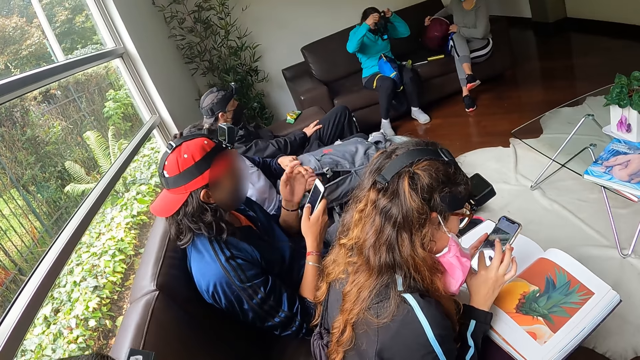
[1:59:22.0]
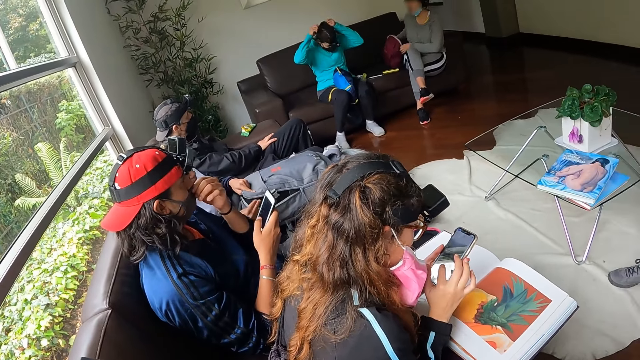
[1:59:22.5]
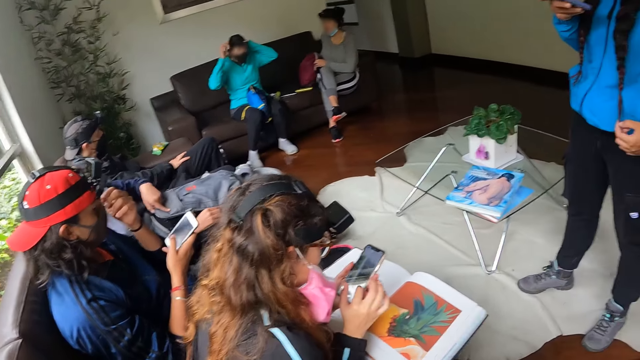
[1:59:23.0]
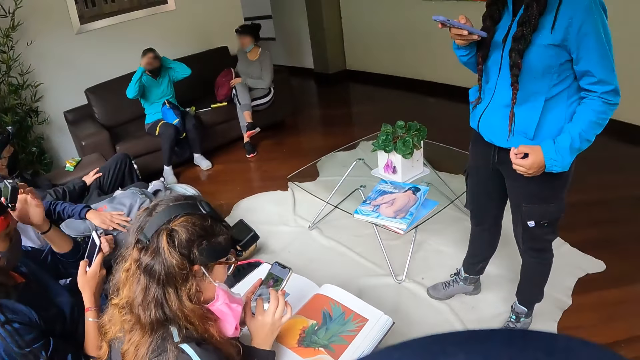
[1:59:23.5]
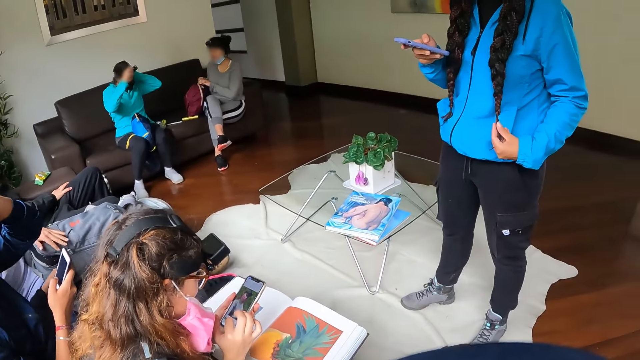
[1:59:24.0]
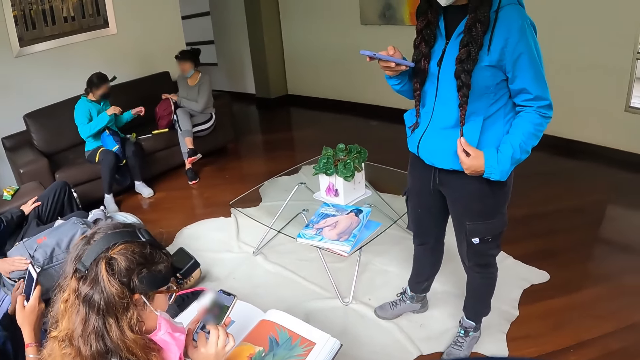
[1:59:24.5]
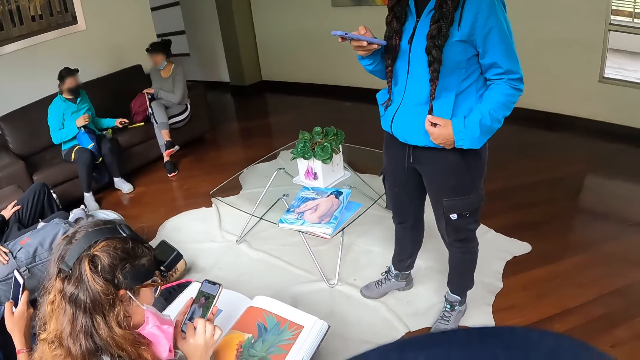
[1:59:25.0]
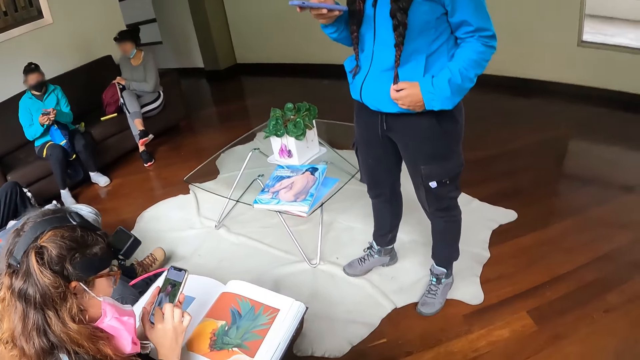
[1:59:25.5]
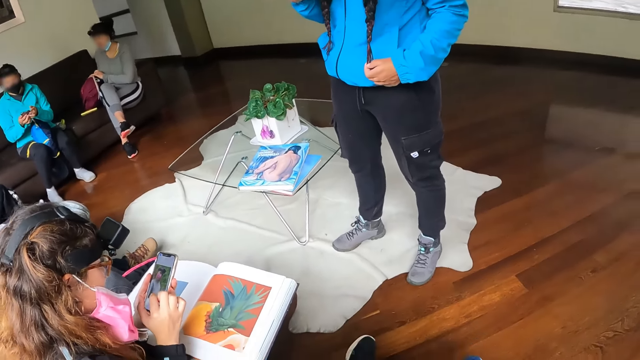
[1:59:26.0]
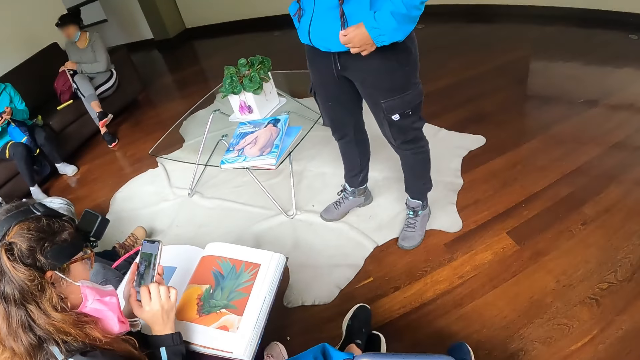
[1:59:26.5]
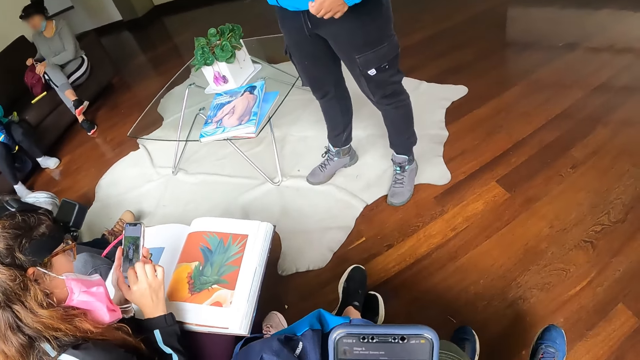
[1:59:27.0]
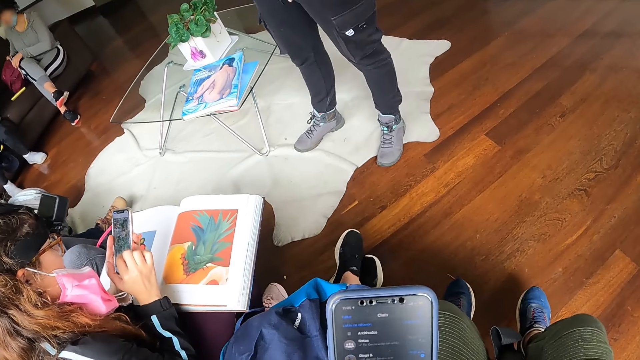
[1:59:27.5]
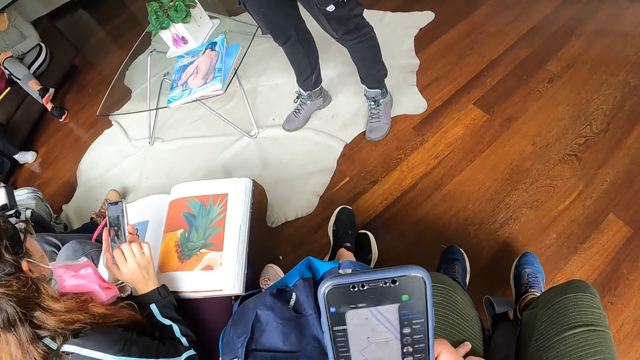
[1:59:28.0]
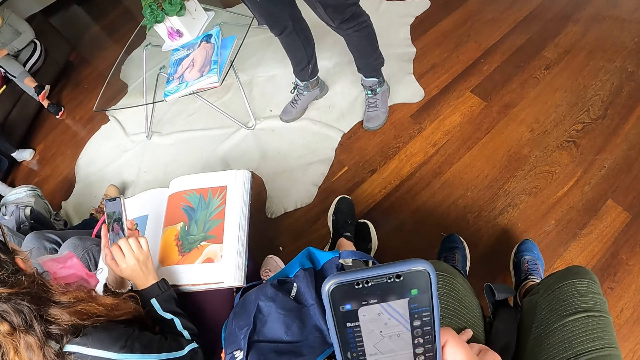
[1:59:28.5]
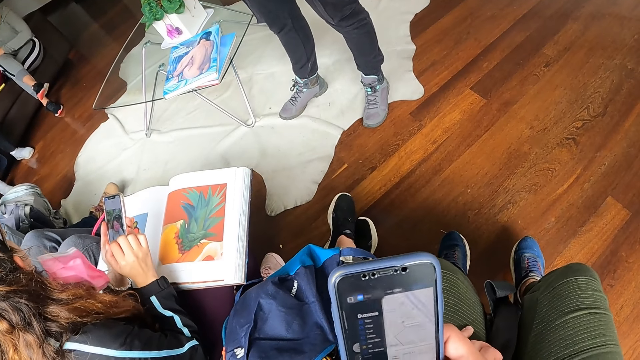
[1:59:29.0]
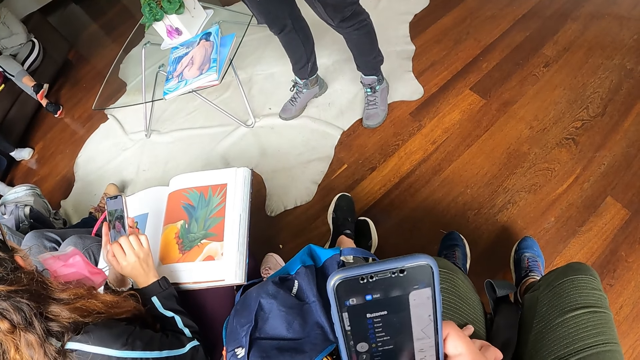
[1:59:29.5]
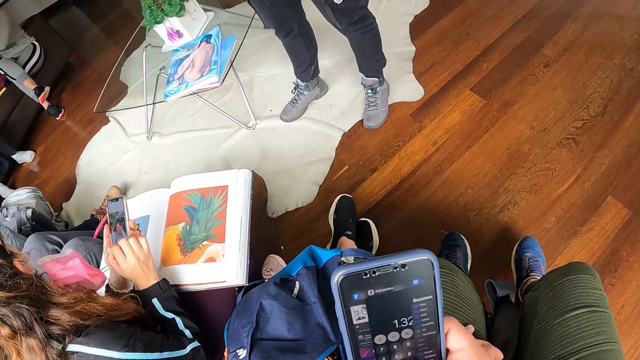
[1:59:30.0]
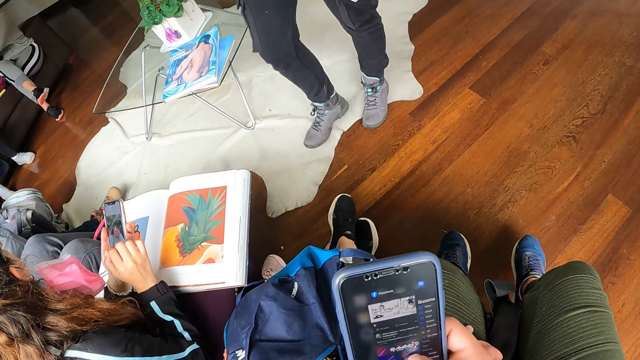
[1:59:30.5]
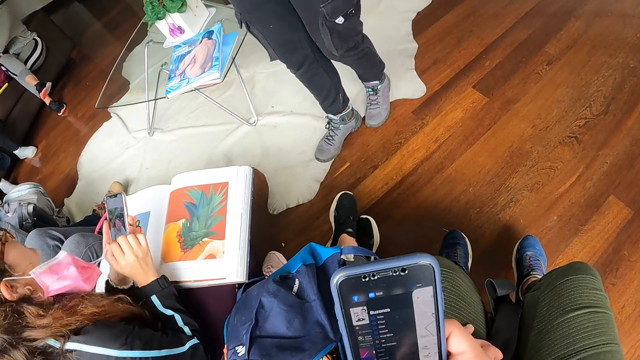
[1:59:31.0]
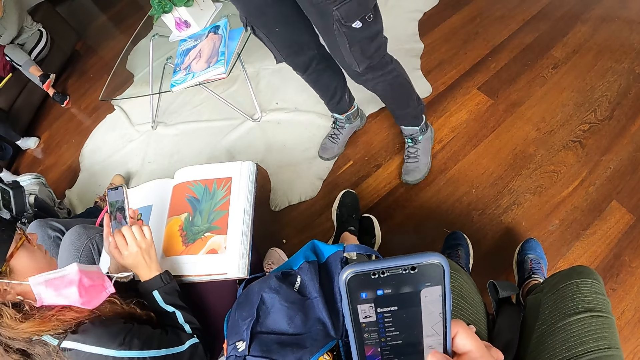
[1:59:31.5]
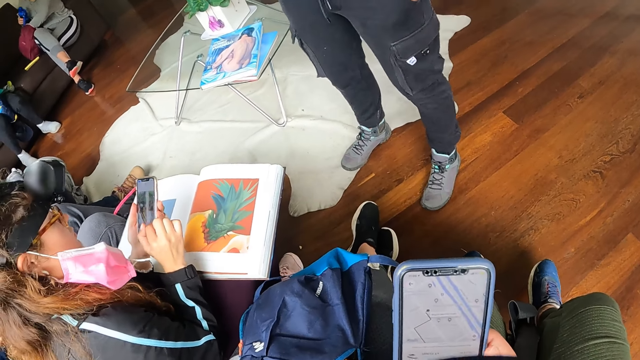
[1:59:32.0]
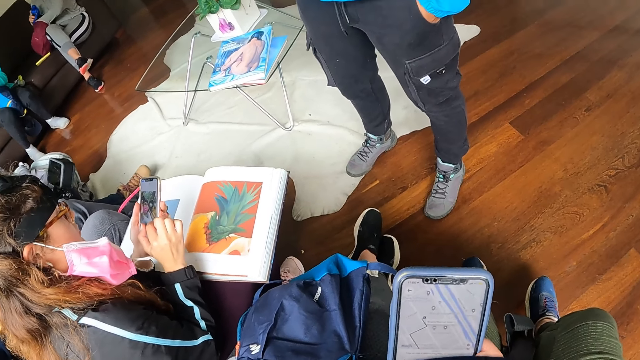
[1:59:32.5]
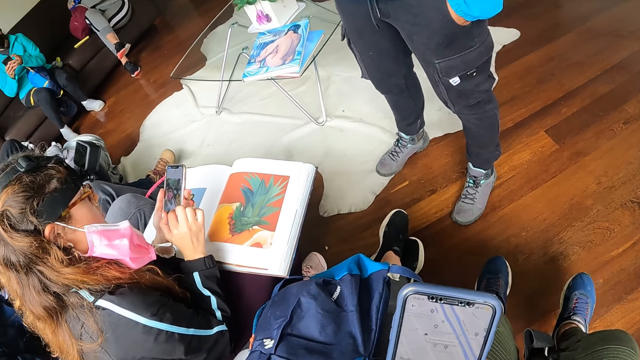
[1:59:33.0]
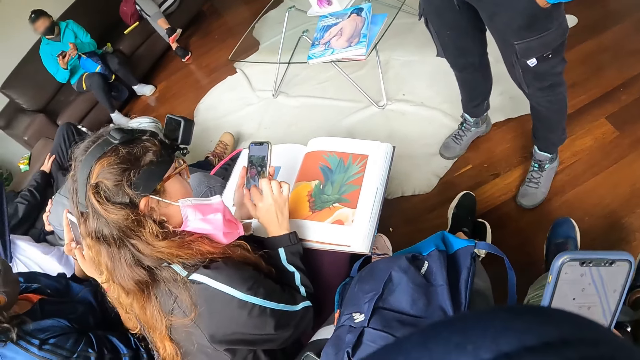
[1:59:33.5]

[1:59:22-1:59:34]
A man adjusts his facemask with his right hand. The man operates the phone with his left hand. A woman strokes the tip of her hair with her left hand. The camera wearer uses the phone.

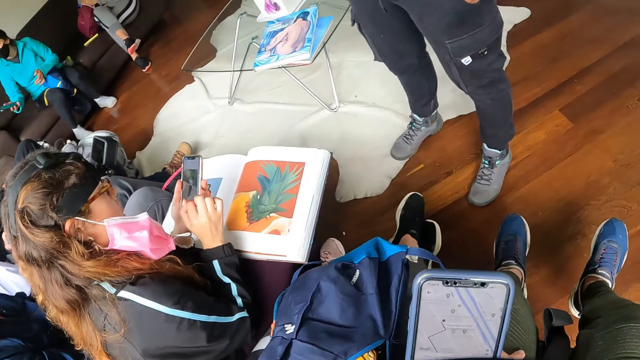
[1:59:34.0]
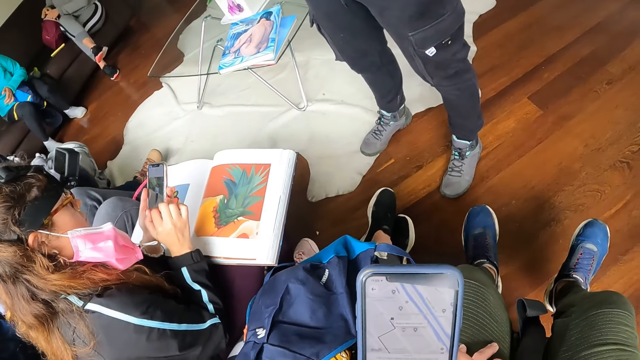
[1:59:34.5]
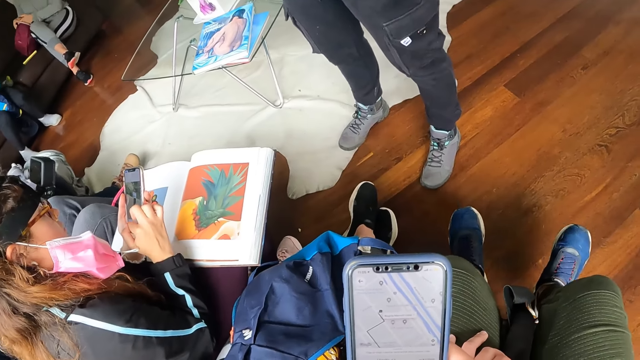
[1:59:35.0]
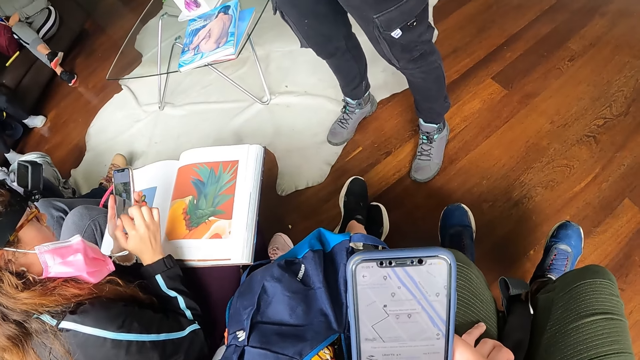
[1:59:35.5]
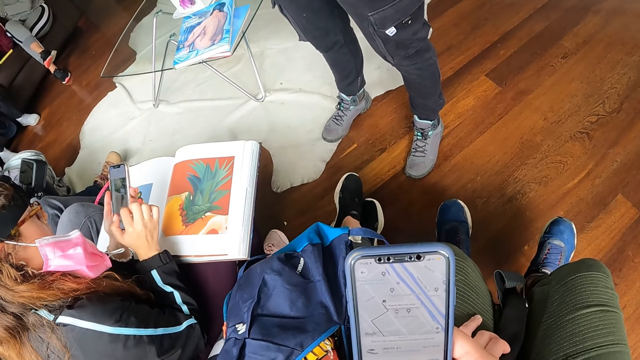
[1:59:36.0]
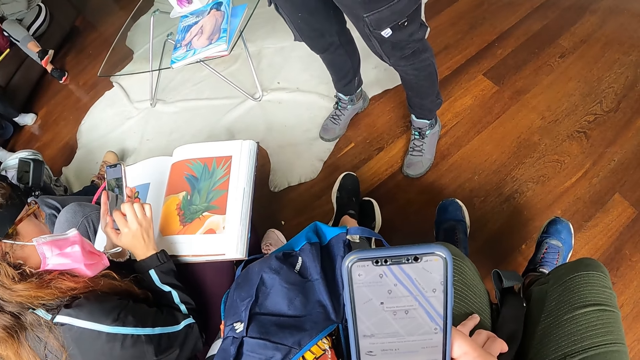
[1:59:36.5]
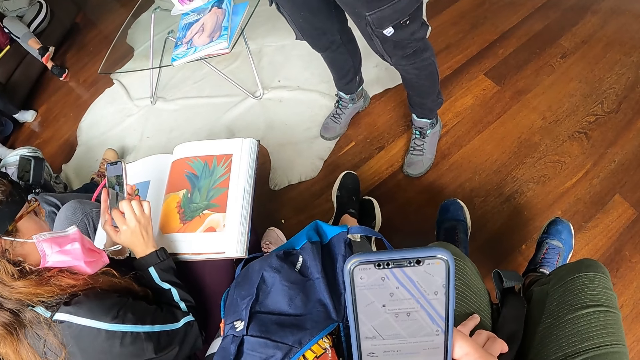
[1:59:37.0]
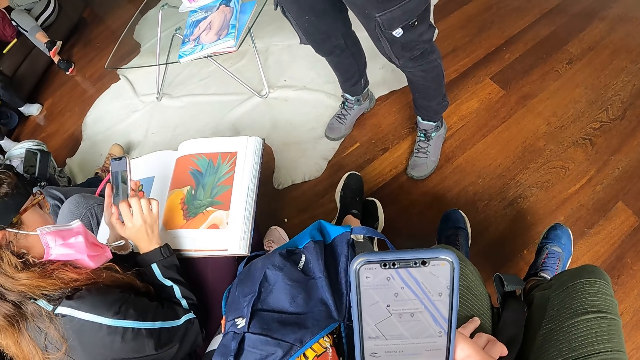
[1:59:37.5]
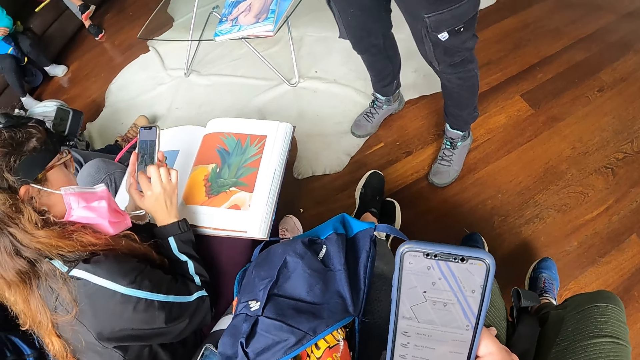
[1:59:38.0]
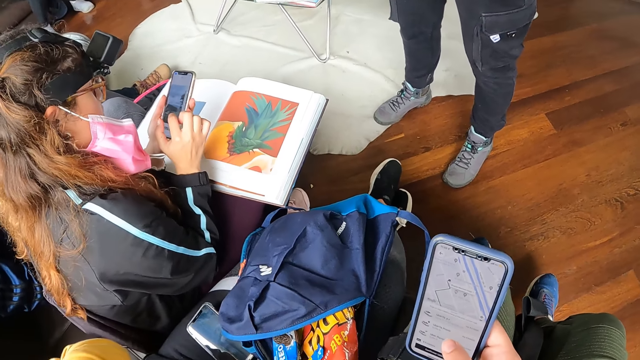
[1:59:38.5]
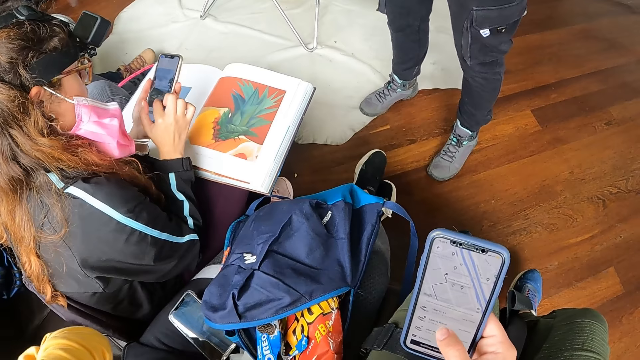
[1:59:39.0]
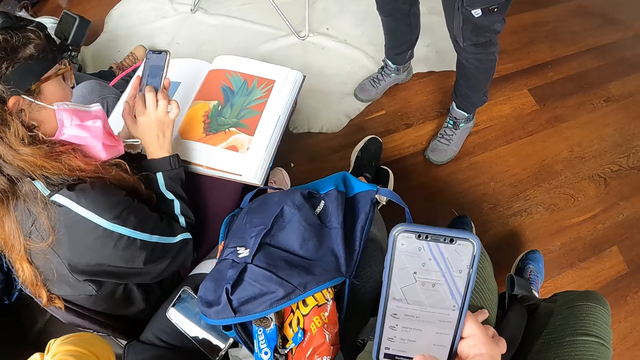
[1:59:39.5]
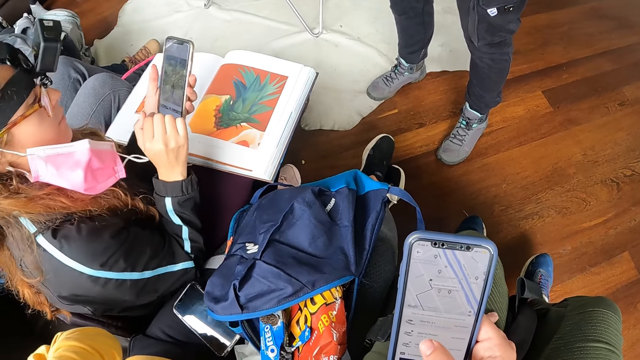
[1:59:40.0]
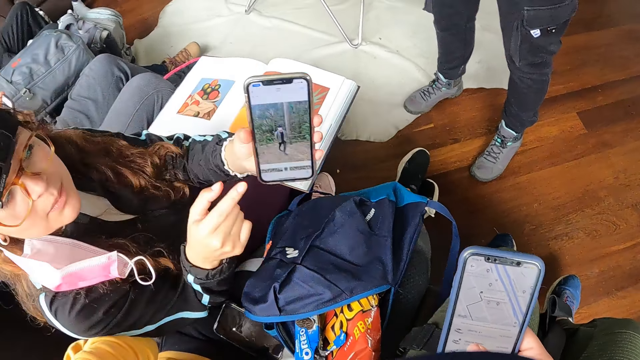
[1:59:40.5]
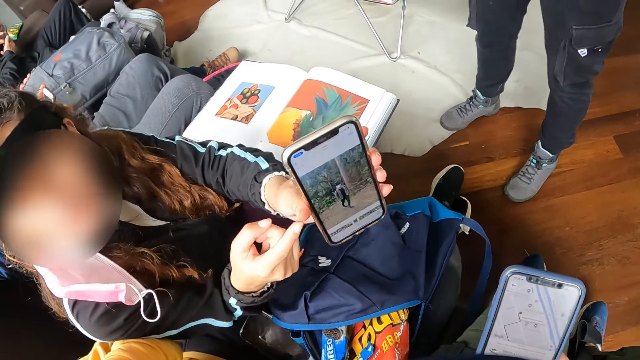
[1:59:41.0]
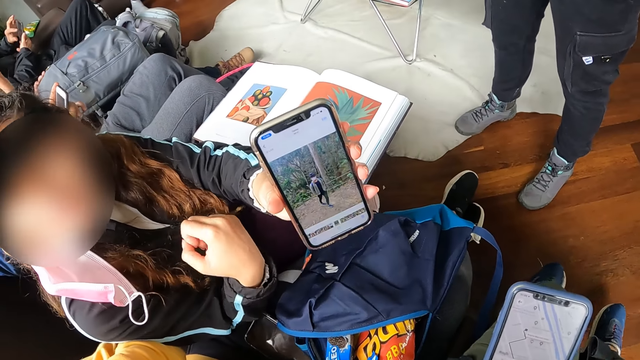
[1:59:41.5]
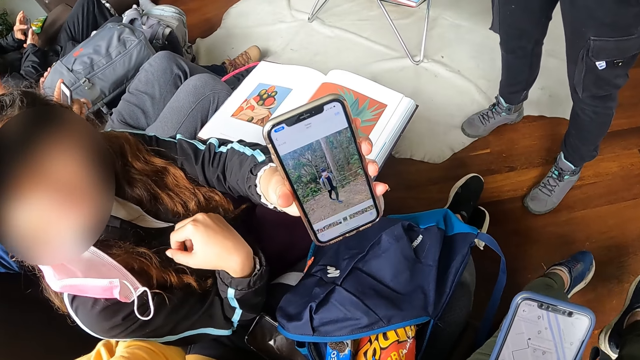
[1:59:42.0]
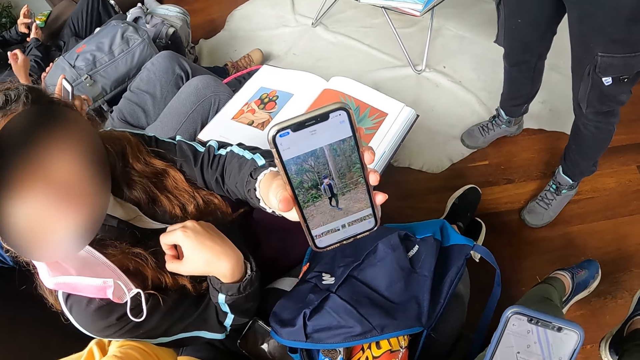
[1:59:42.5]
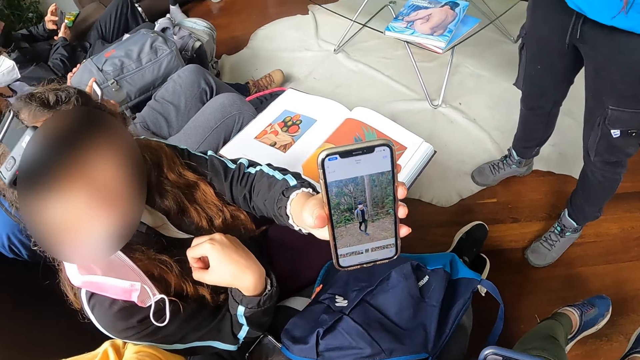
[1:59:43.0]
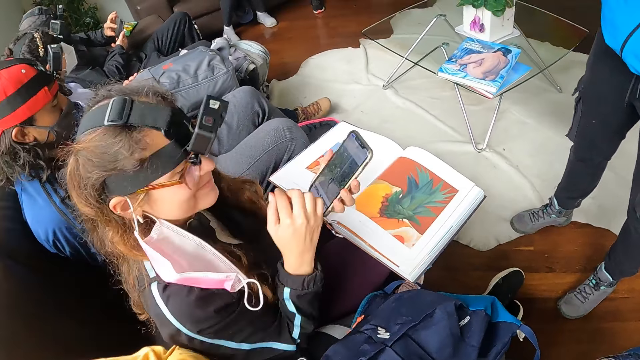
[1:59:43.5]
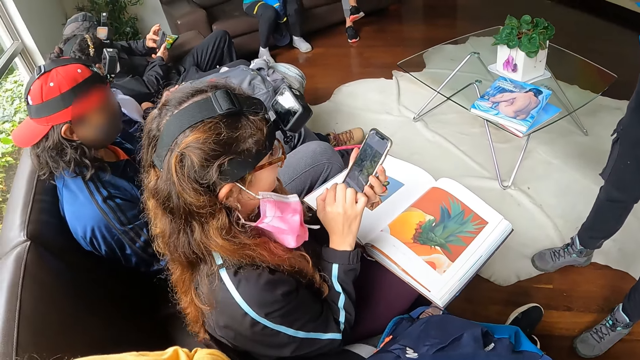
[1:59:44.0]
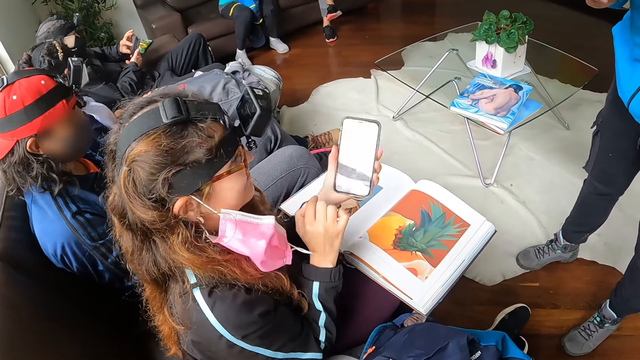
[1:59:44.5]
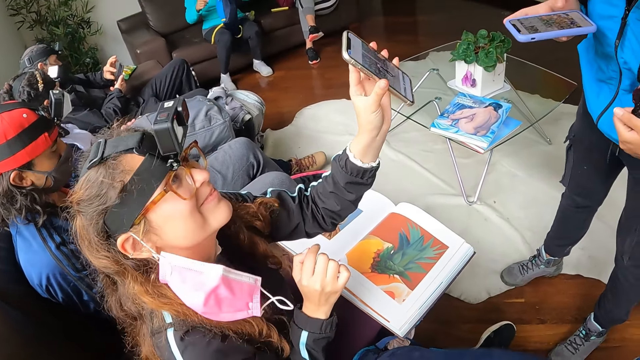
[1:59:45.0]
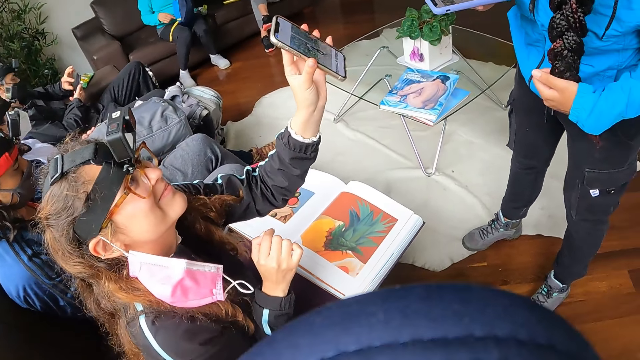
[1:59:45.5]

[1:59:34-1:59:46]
A woman shows the camera wearer and another woman the screen of the phone with her left hand. The other woman shows another woman the screen of the phone in her left hand.
